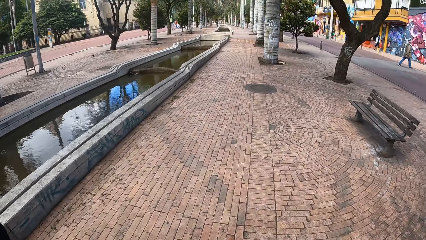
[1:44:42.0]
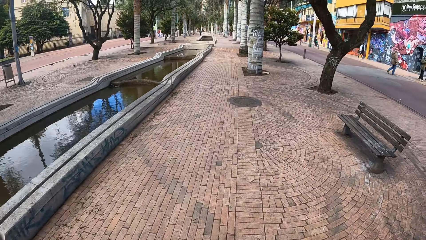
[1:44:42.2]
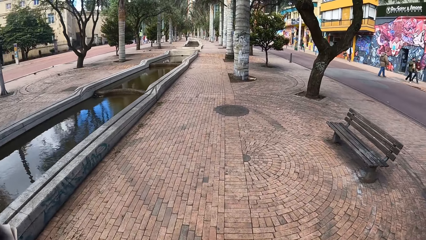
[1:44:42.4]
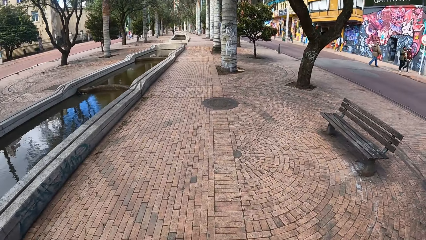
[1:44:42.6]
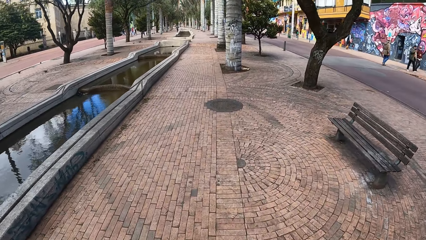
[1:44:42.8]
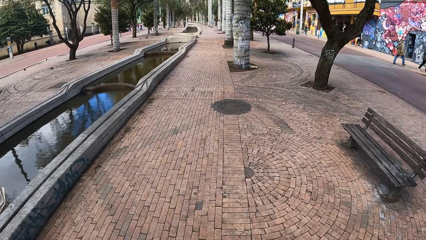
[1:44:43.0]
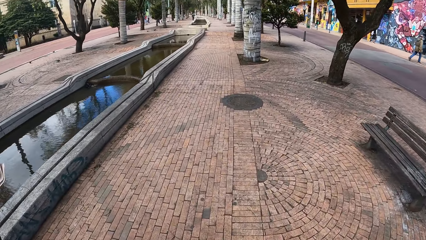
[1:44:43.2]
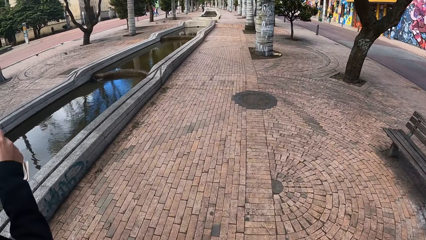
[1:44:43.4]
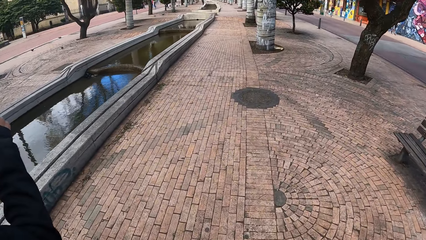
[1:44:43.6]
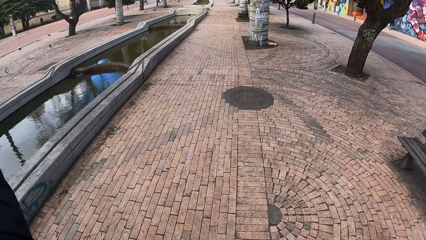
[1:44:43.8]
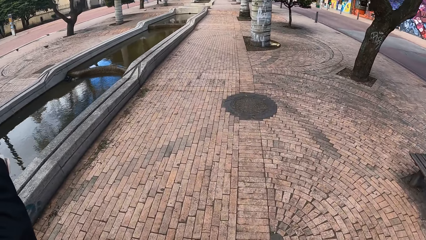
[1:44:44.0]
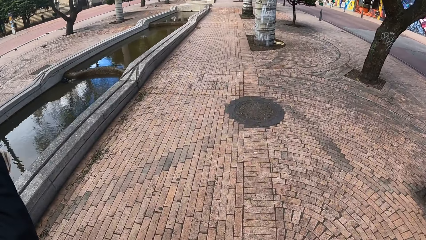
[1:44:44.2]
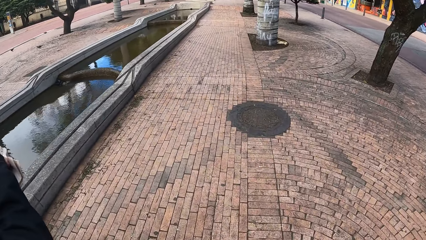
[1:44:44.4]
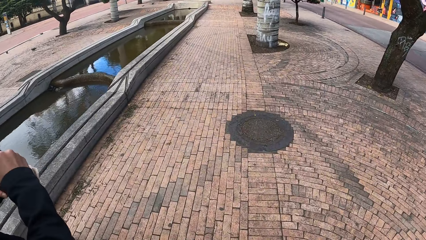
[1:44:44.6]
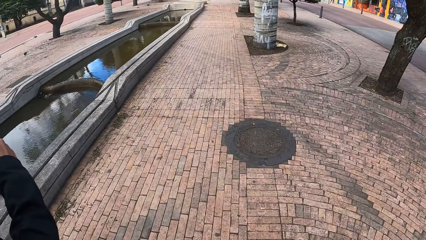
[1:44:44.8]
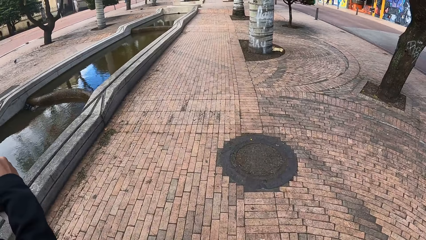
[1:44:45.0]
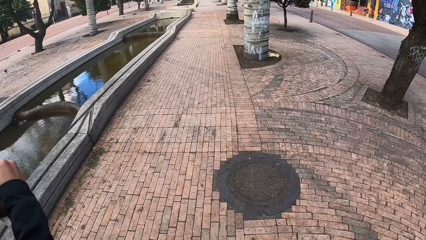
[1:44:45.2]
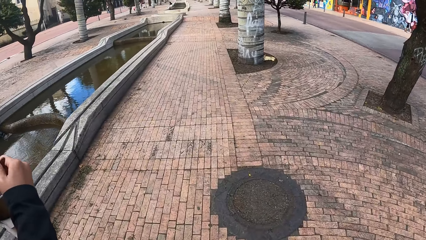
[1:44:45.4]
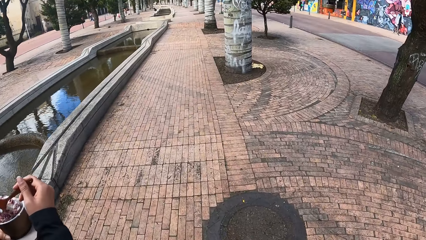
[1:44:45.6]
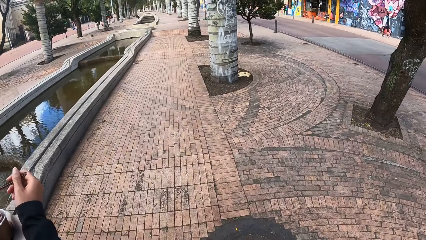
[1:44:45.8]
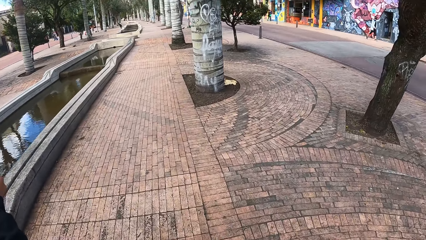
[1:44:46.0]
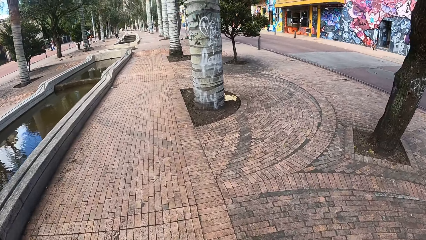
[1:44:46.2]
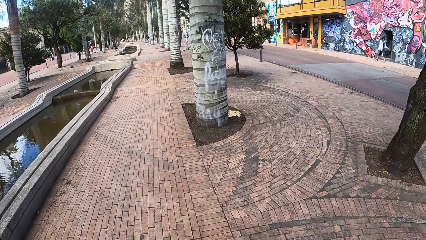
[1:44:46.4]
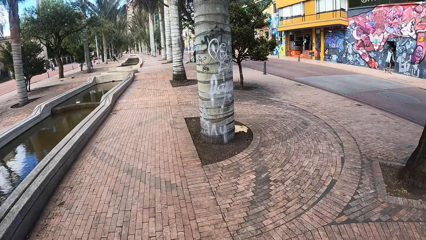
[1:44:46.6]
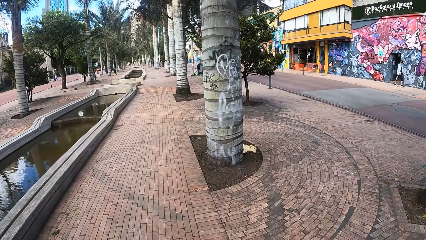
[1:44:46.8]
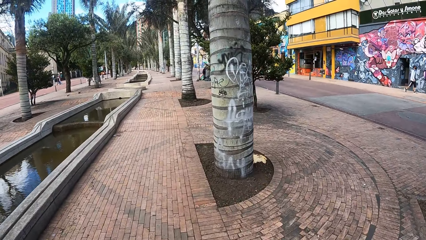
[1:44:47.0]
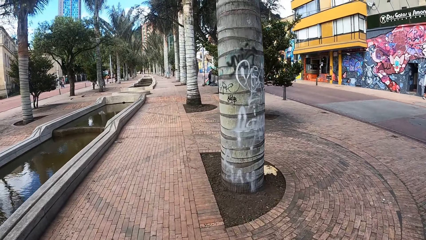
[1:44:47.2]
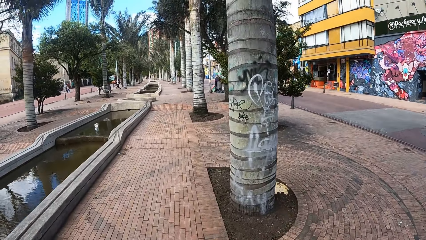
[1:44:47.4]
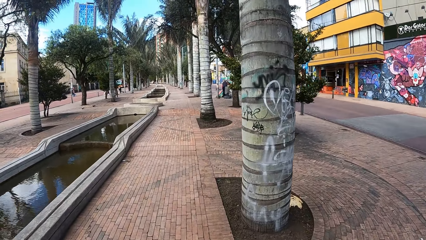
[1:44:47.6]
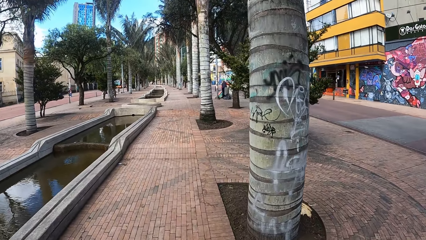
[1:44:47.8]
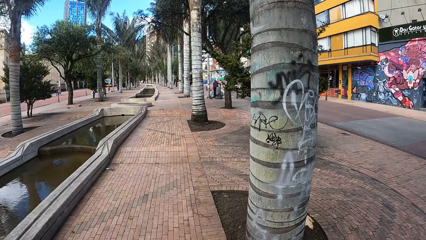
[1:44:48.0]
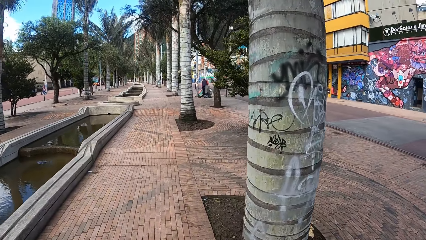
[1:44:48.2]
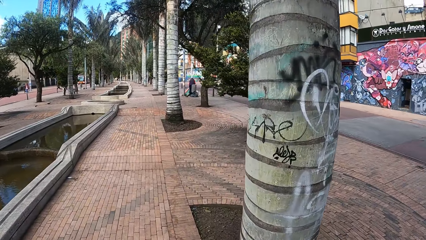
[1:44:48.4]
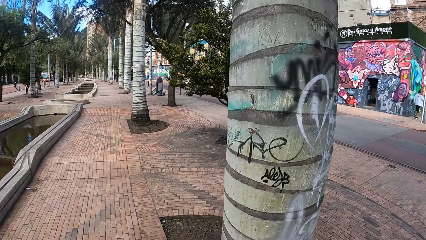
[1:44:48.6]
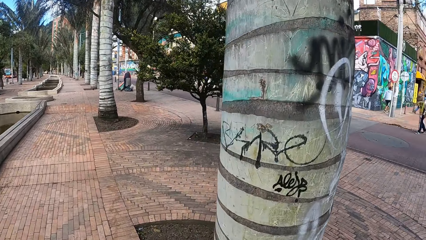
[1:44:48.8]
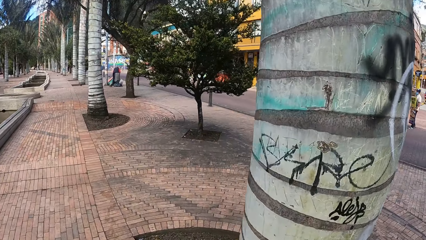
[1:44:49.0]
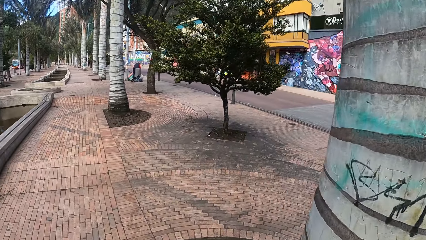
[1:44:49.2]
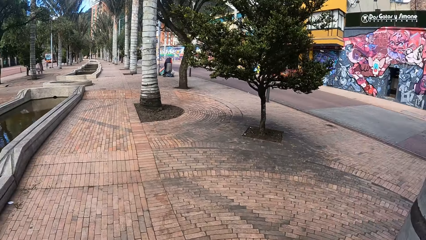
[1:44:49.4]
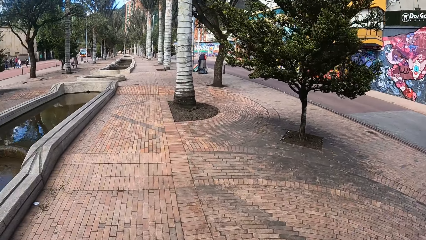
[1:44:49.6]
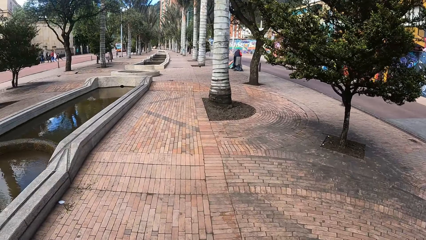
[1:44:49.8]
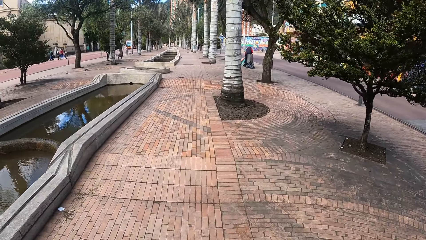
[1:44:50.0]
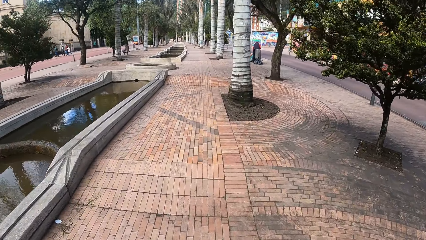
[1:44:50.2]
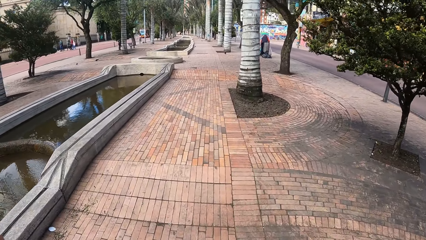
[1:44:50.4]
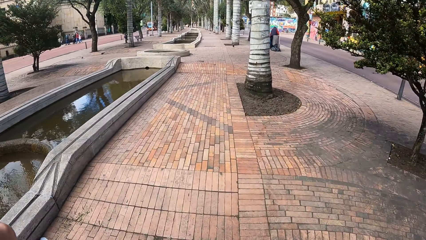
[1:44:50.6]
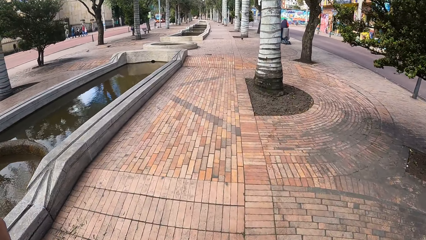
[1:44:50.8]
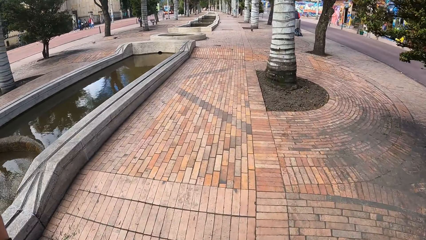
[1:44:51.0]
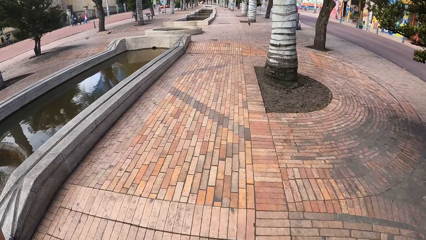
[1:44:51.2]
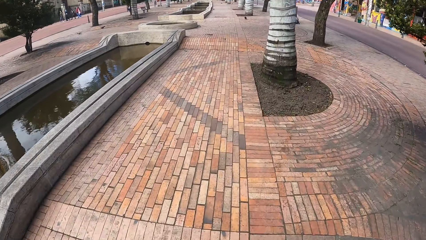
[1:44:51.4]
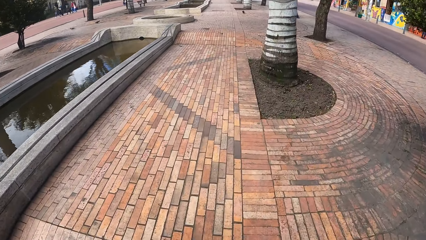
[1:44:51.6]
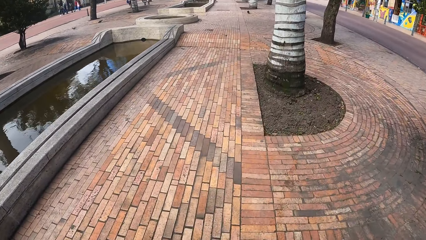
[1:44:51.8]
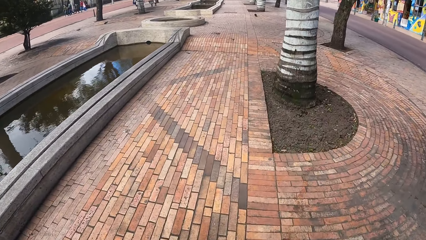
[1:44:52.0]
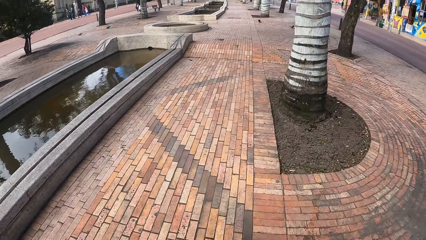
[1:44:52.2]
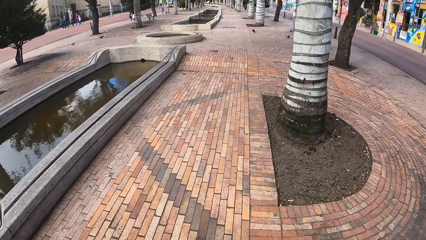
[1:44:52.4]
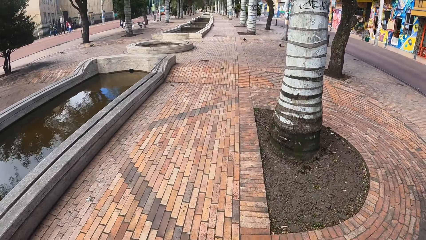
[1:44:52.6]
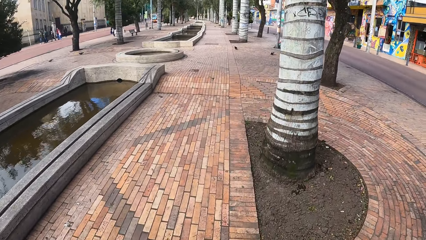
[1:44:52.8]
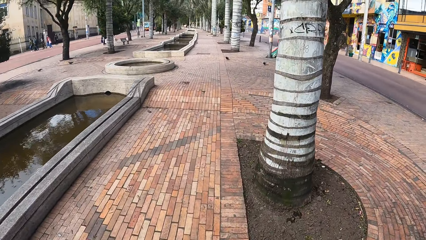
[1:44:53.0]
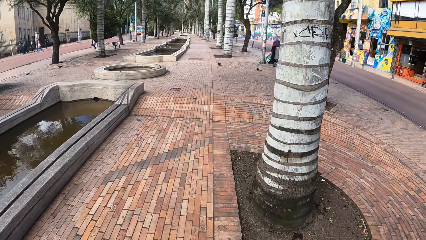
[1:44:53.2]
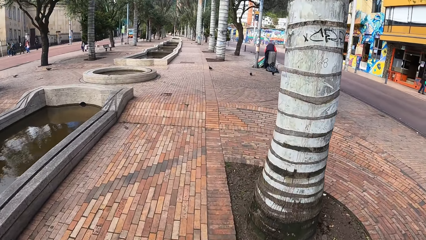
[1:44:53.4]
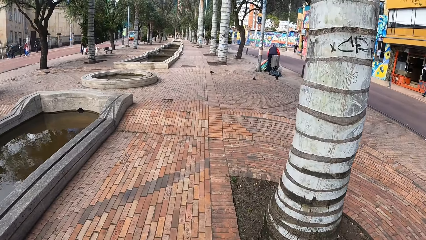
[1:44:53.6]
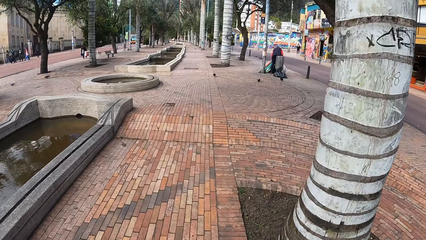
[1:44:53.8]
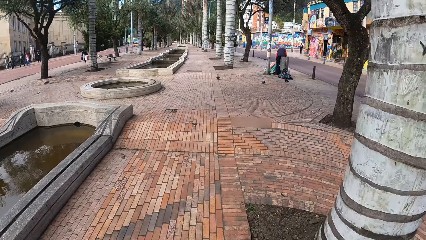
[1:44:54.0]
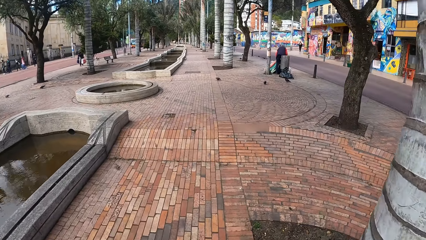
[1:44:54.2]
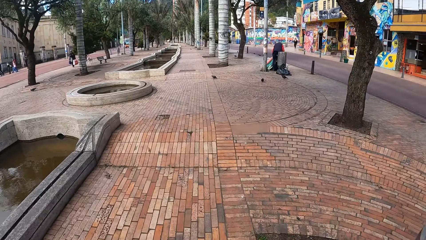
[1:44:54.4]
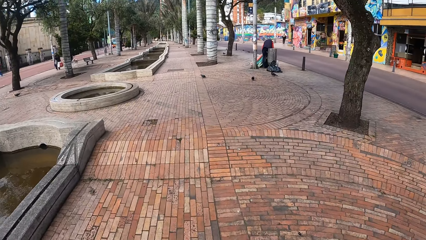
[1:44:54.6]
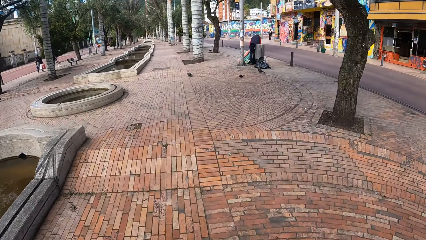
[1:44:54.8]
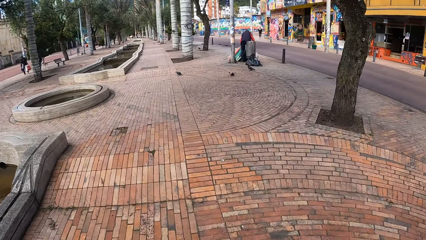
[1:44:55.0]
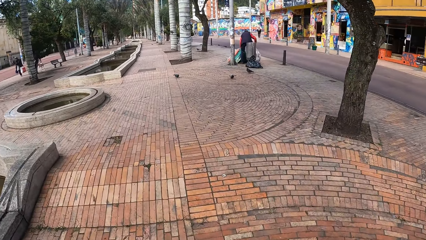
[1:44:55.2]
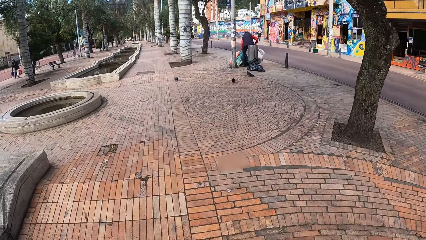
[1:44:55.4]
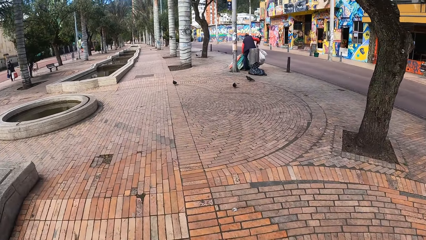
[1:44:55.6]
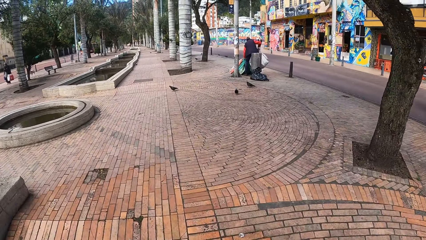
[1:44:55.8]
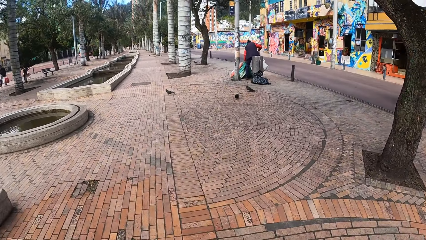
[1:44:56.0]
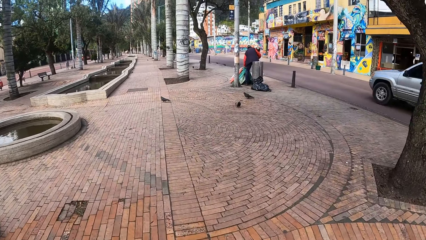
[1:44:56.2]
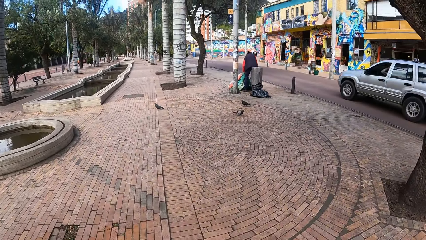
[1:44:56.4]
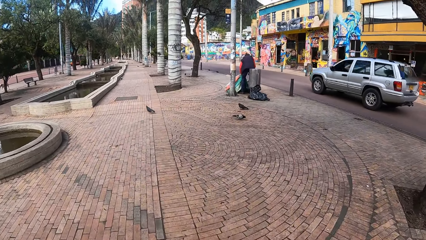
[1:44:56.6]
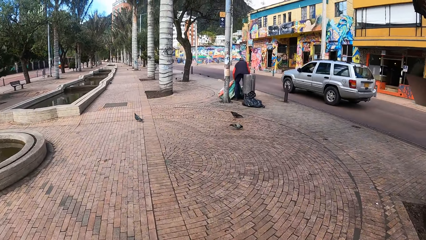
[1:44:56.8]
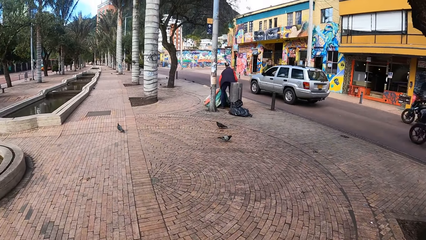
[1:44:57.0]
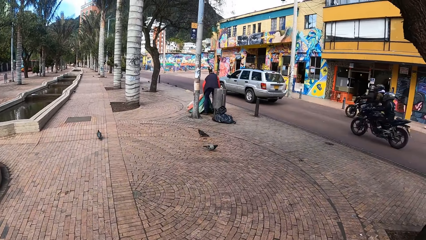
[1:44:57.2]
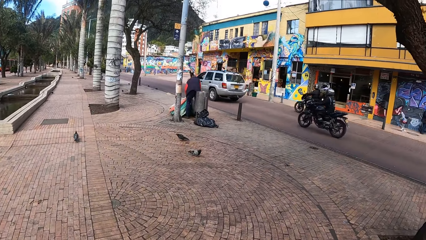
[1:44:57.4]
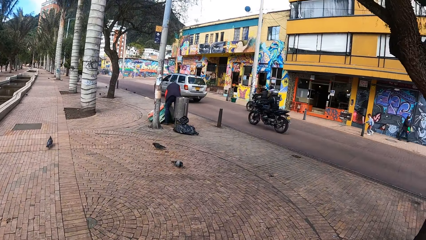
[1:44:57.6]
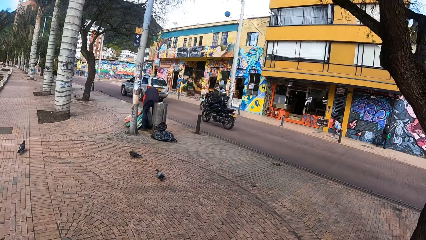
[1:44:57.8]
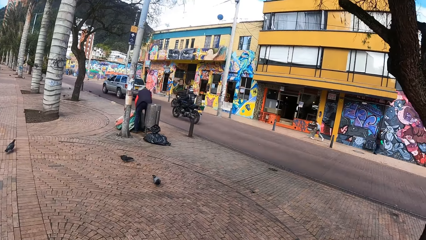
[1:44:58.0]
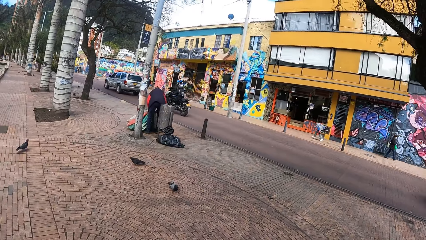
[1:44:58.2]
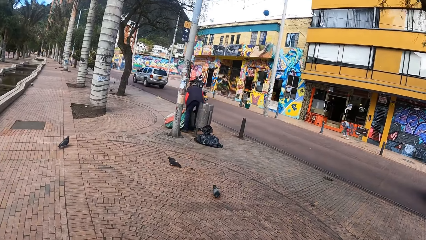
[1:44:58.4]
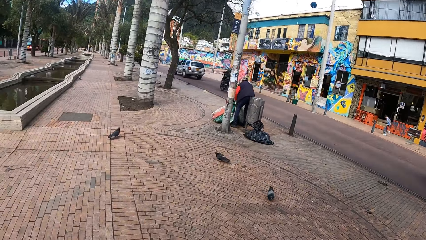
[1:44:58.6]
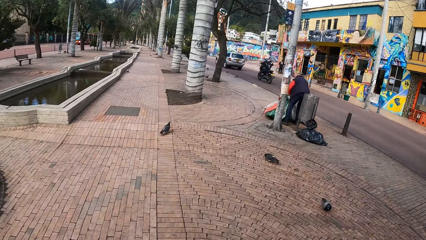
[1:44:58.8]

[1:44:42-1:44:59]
The camera wearer walks on the pavement. The woman scoops ice cream from the bowl of ice cream in her left hand with the spoon in her right hand. An ash car drives past the camera wearer. Some motorcycles ride past them.
